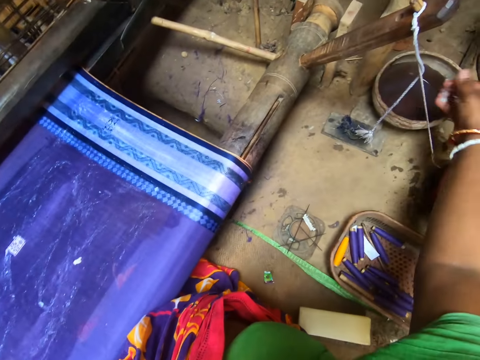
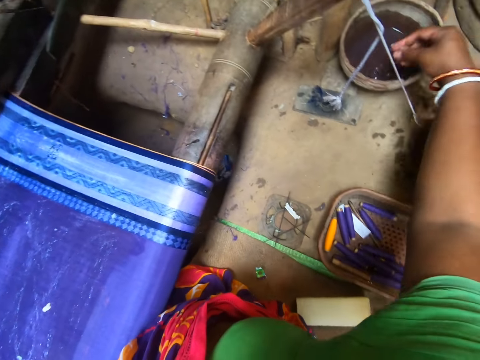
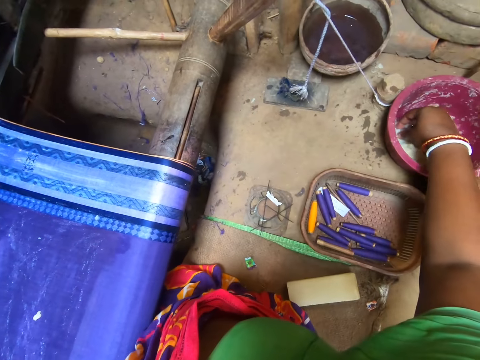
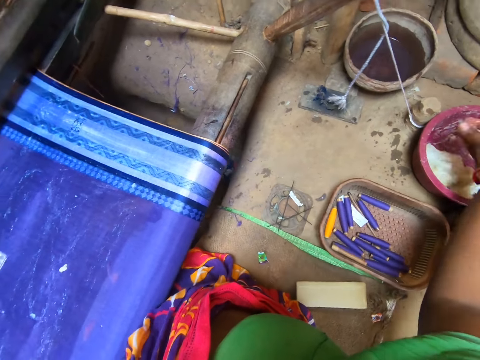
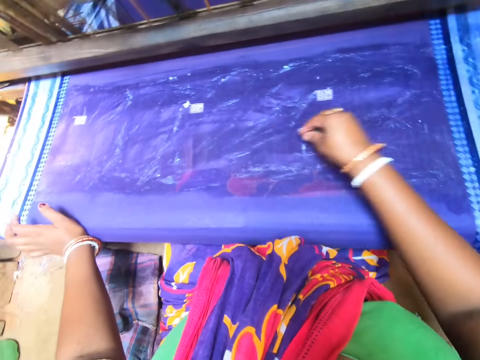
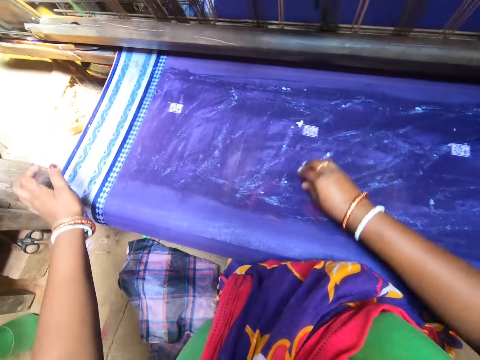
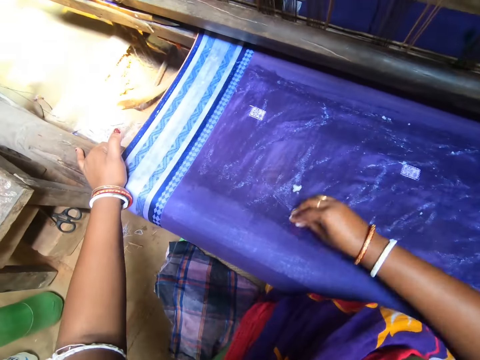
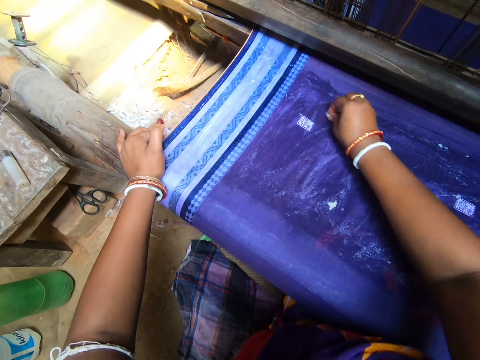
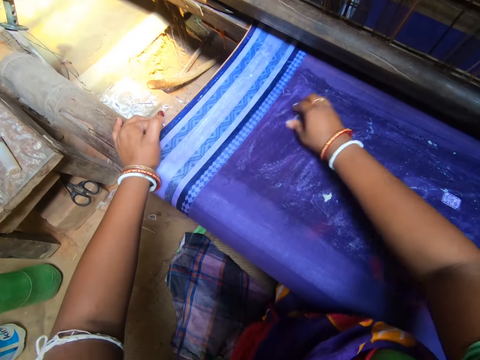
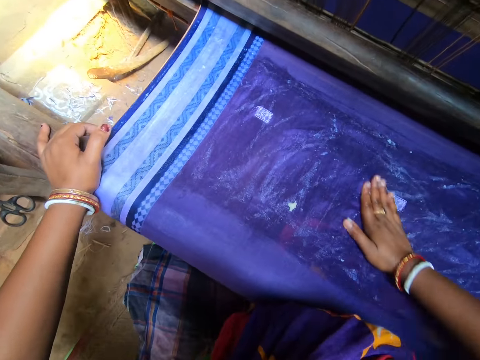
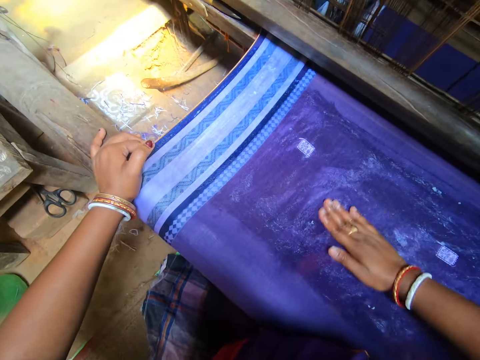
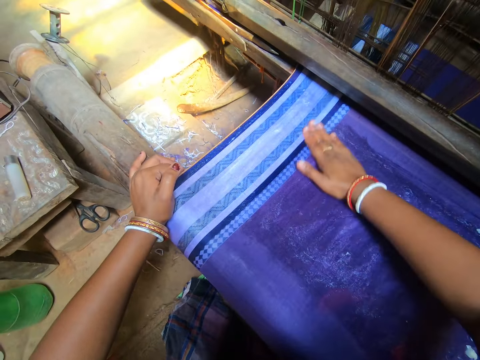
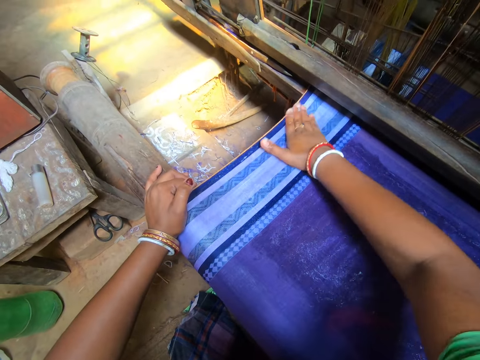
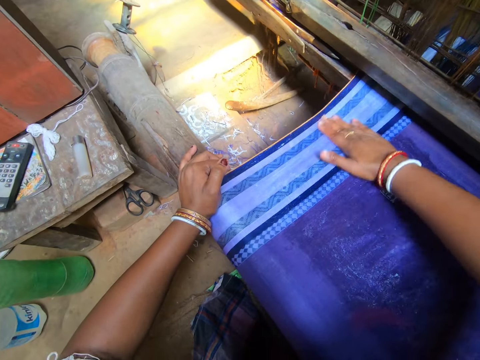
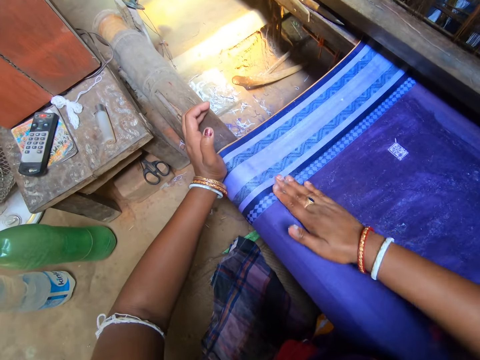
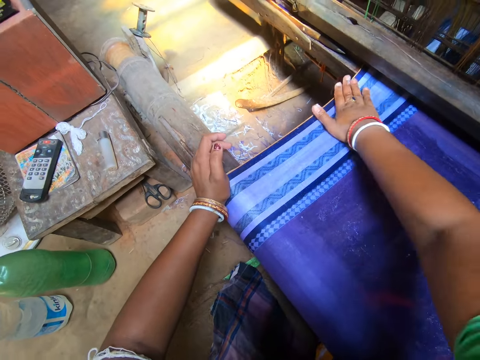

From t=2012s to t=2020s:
The camera wearer rinses her right hand in the bowl of water on the ground. She takes some starch from the bowl of starch on the ground with her right hand. She rubs the starch in her right hand on the cloth on the loom.

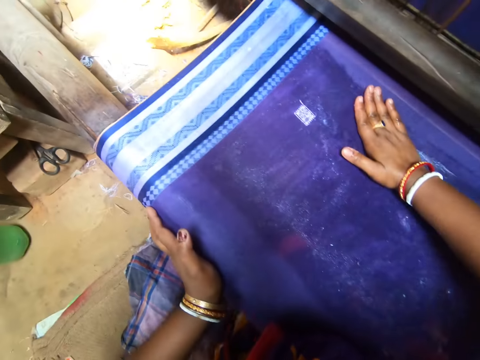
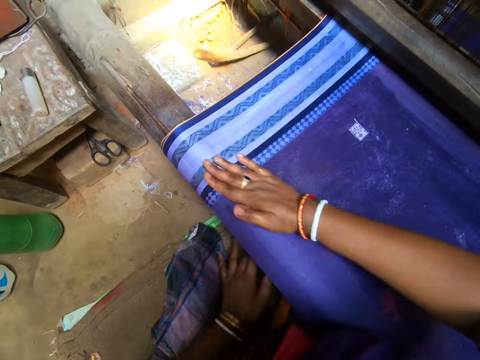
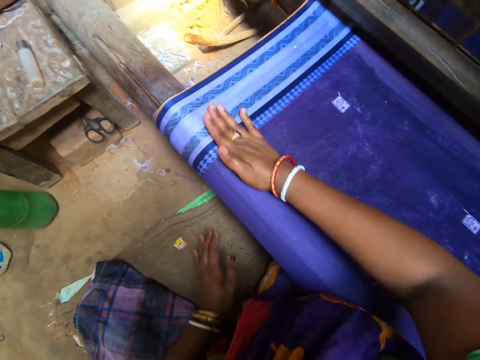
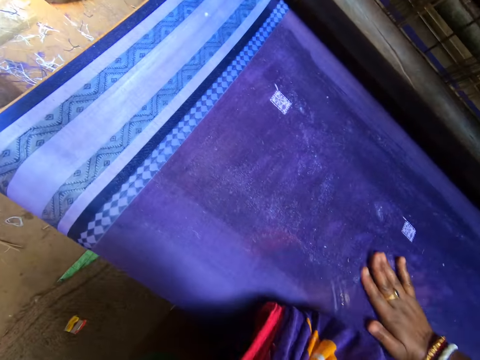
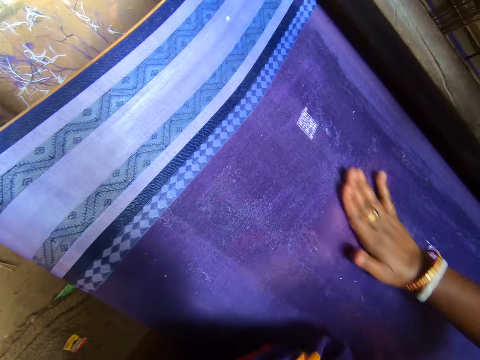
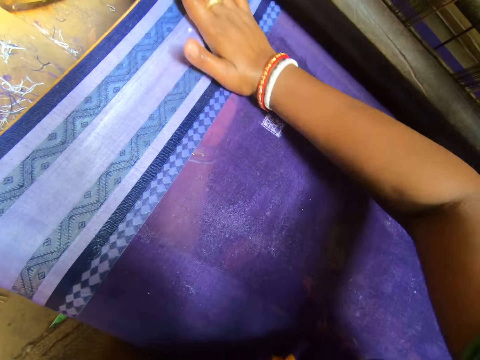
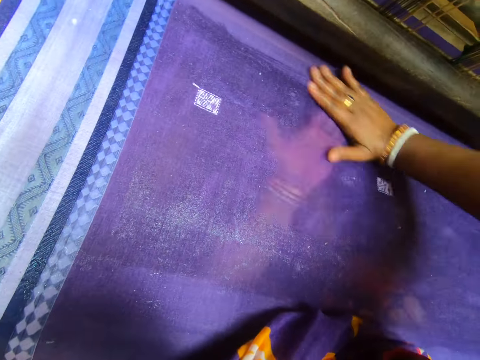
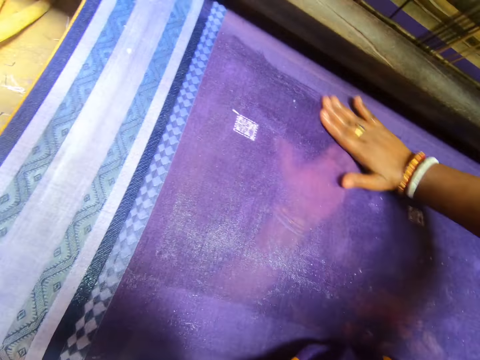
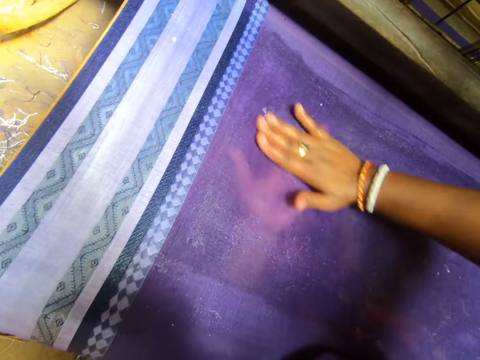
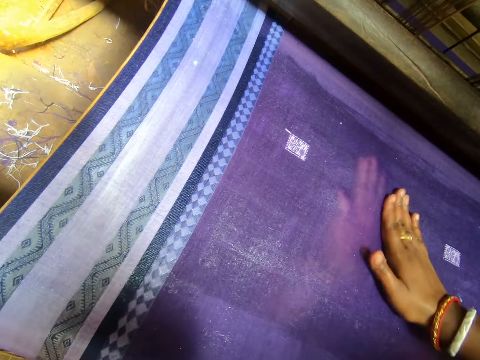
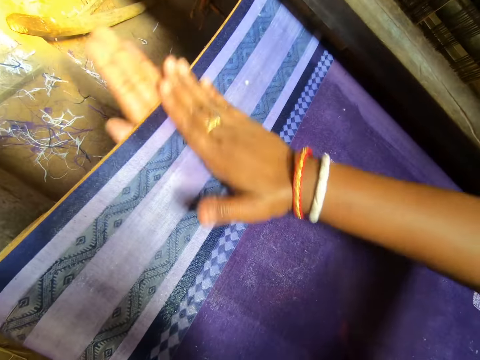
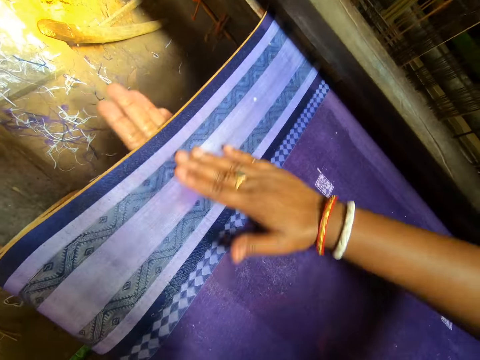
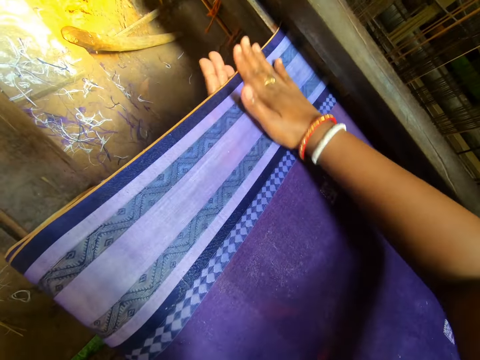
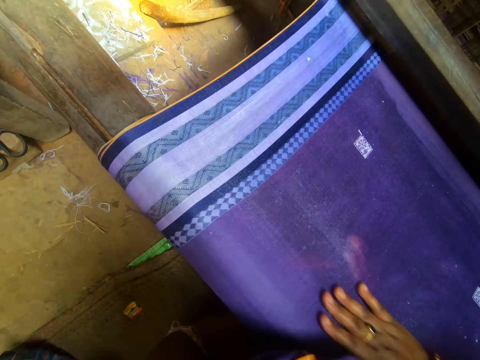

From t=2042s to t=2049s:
The camera wearer rubs the cloth on the loom with both hands.

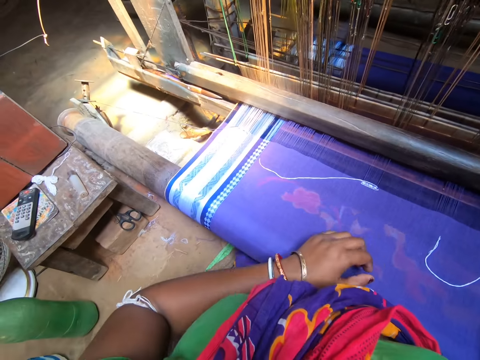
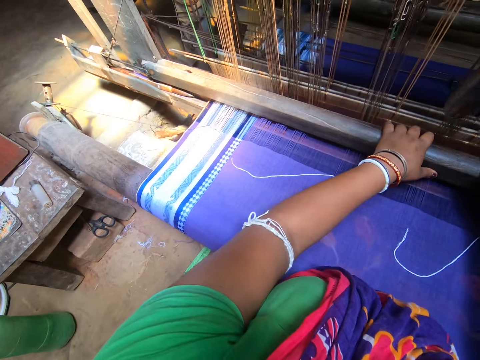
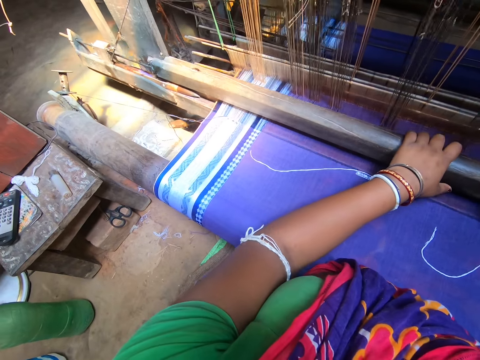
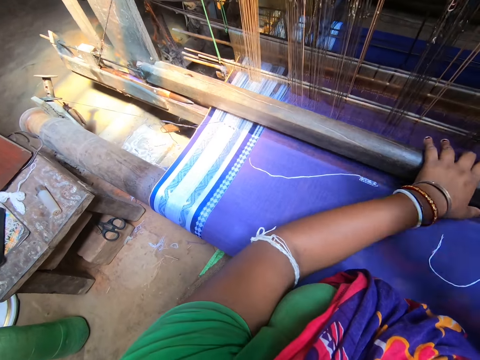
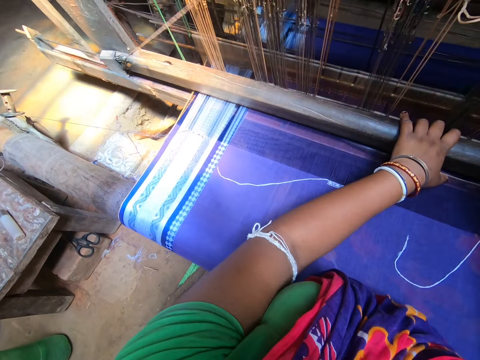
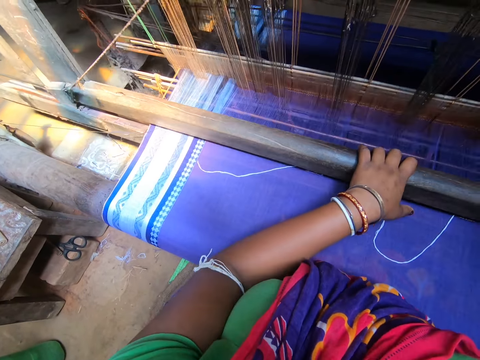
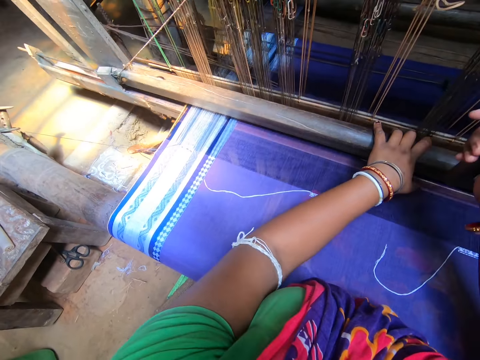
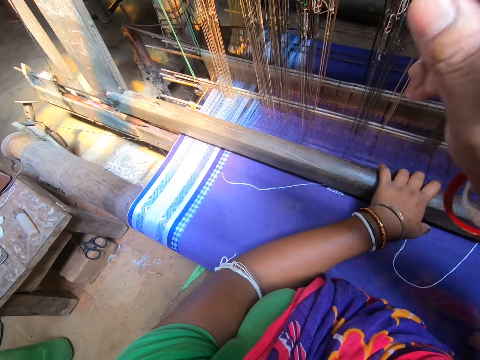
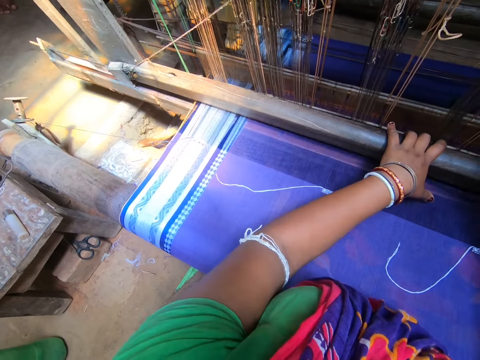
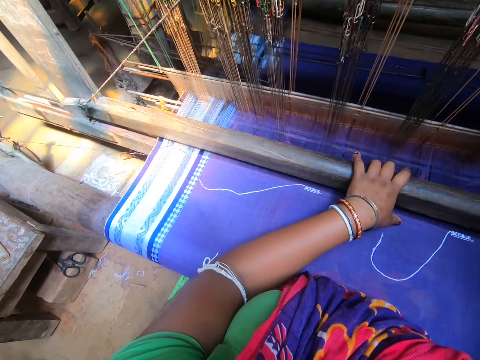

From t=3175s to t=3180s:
The camera wearer moves the metal. They operate a handloom with both hands. They move the rope.

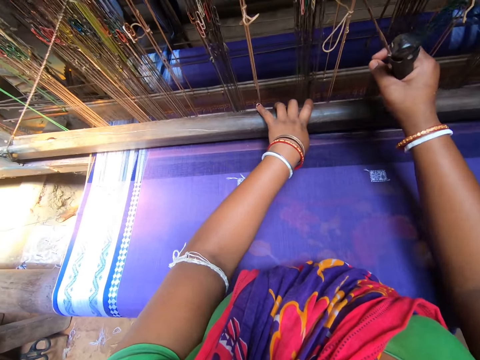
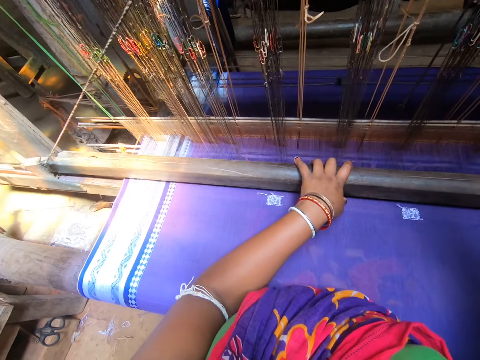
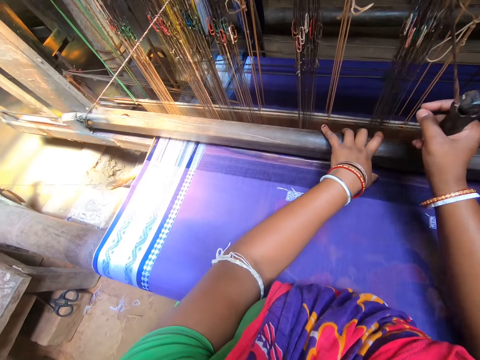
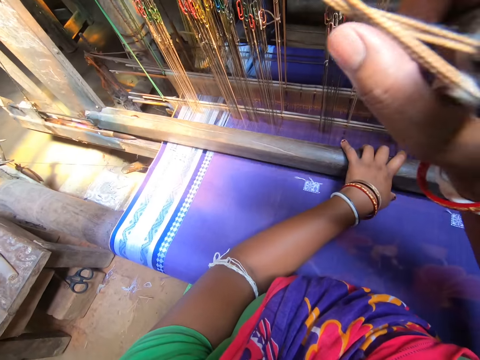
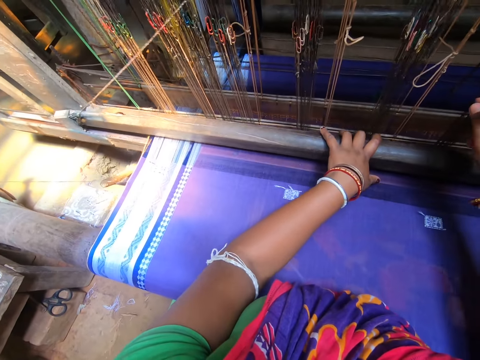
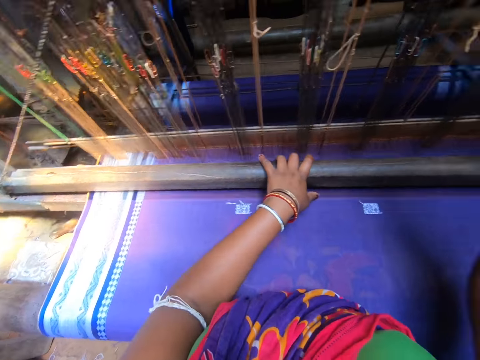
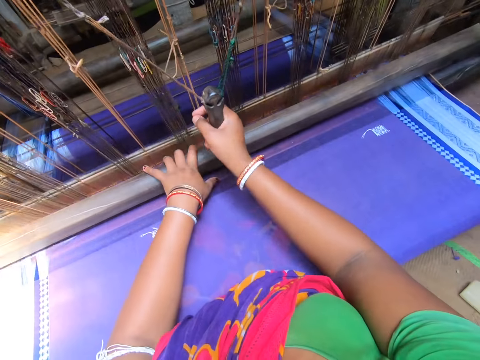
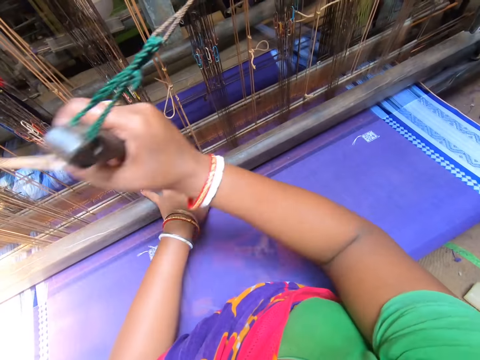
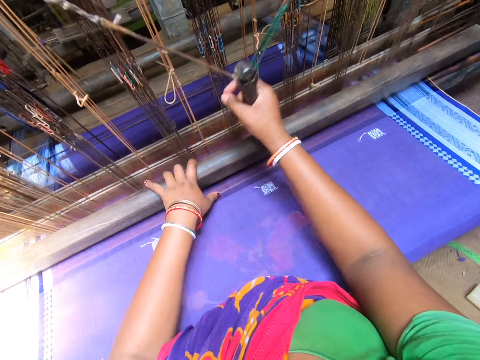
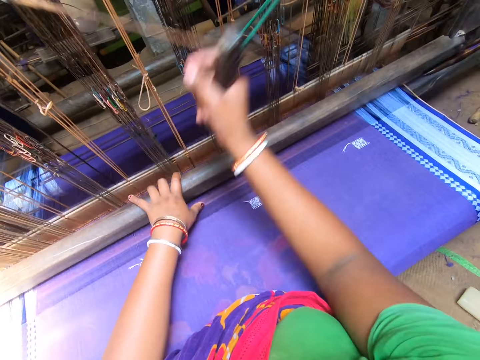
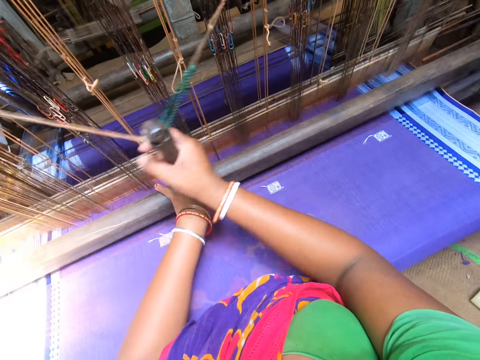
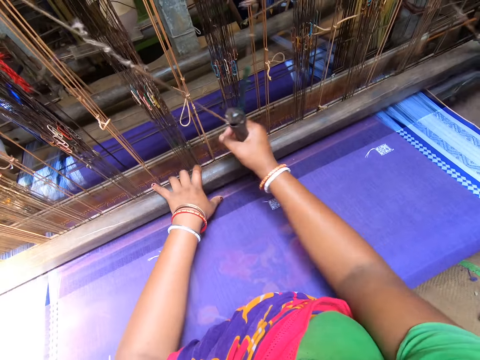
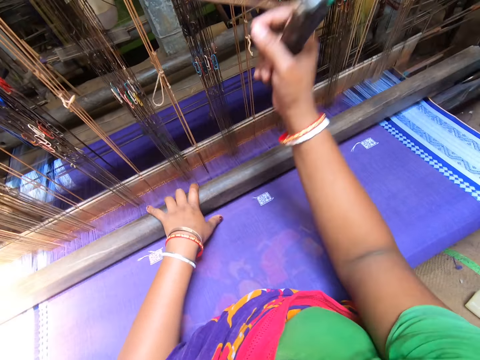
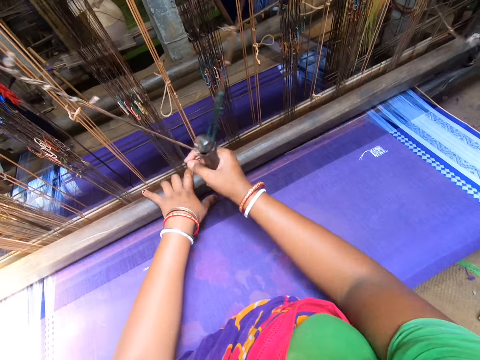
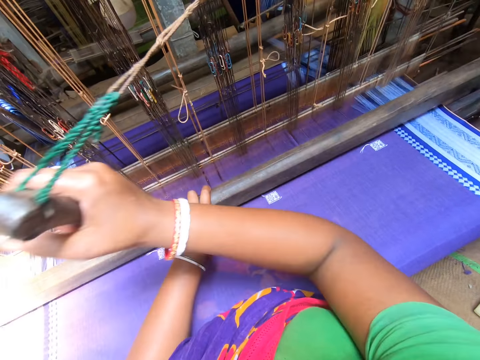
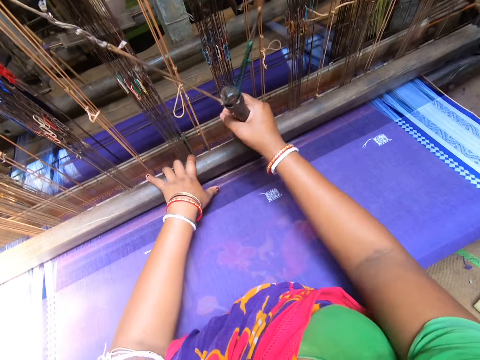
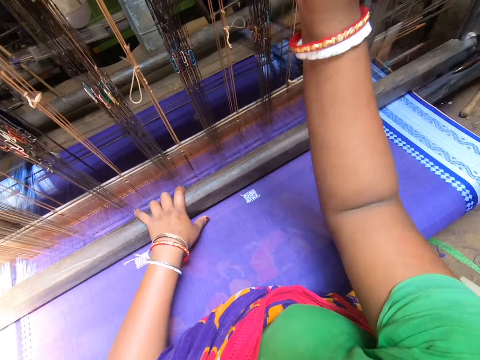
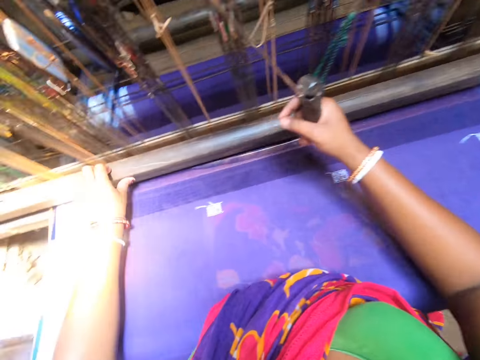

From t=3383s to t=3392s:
The camera wearer converses with a man.
